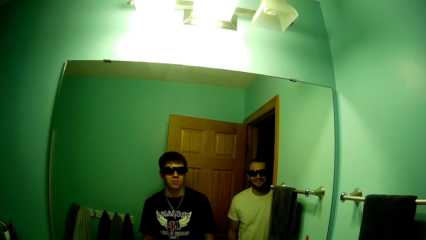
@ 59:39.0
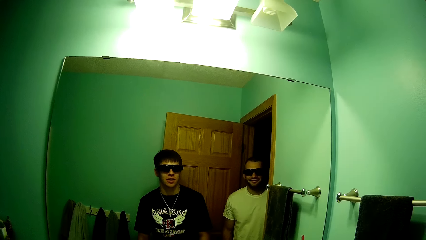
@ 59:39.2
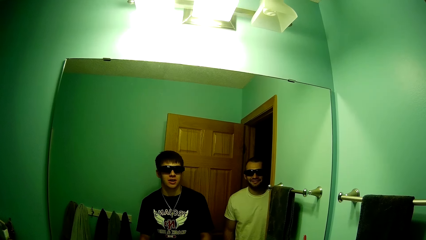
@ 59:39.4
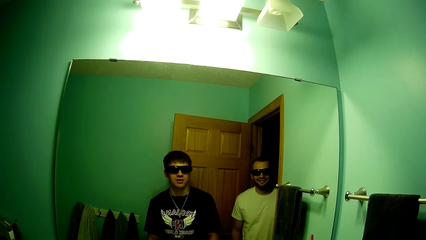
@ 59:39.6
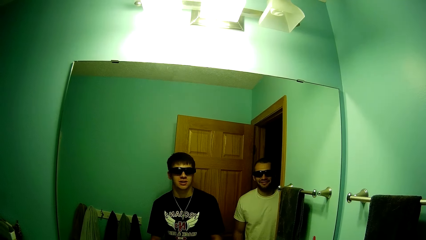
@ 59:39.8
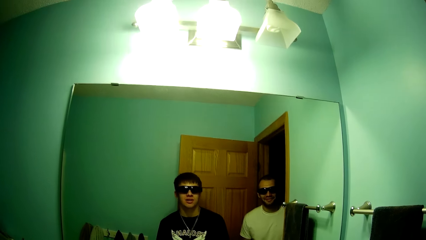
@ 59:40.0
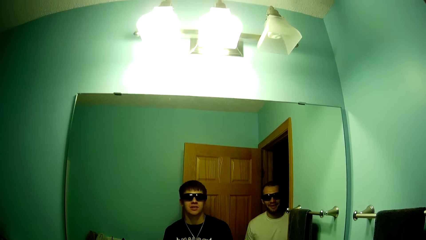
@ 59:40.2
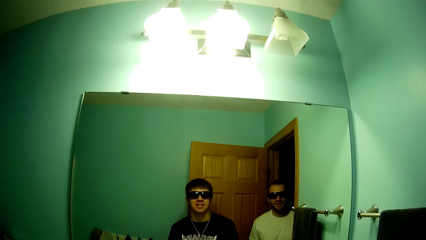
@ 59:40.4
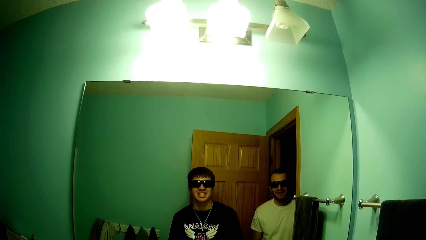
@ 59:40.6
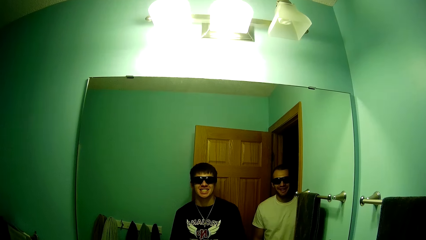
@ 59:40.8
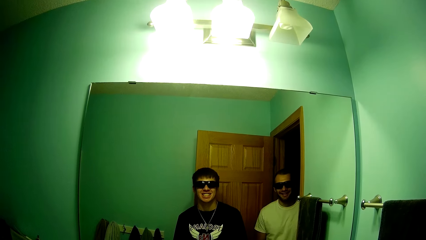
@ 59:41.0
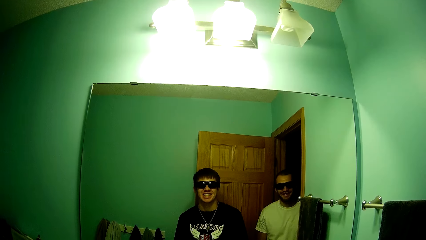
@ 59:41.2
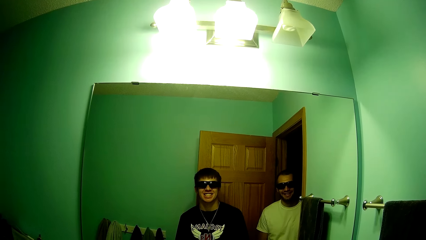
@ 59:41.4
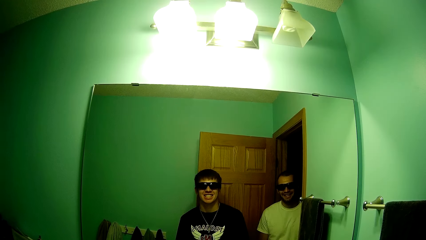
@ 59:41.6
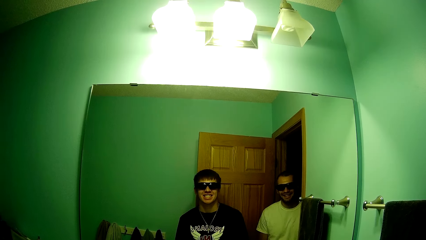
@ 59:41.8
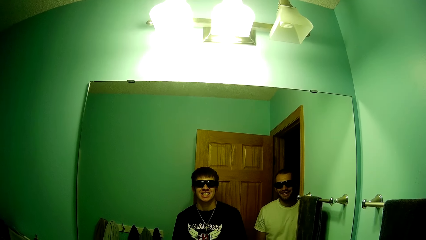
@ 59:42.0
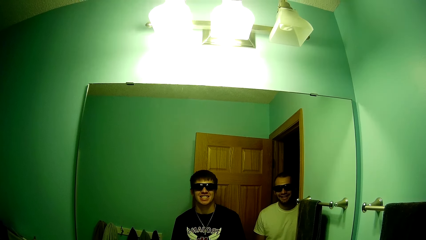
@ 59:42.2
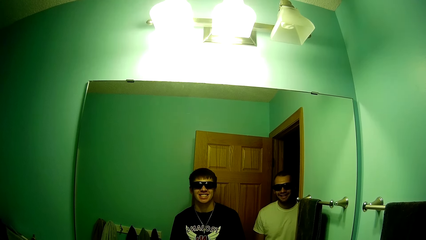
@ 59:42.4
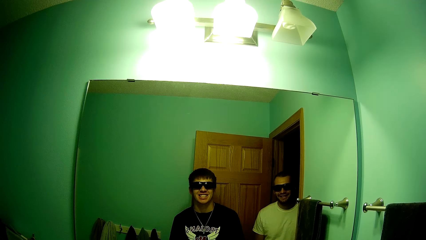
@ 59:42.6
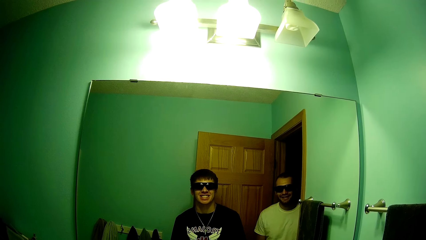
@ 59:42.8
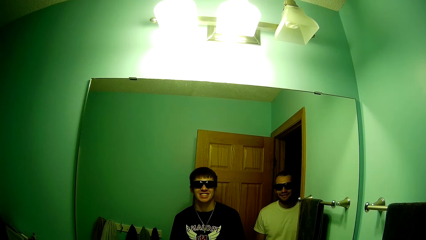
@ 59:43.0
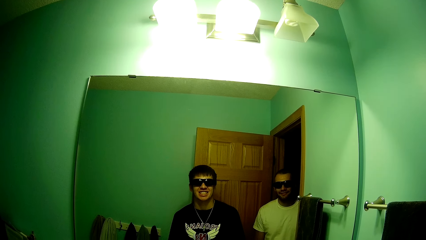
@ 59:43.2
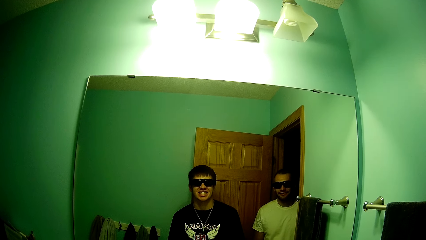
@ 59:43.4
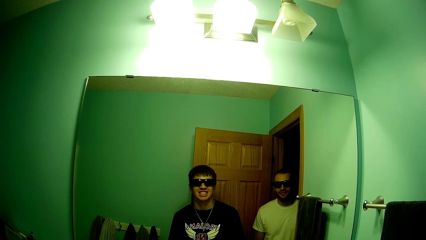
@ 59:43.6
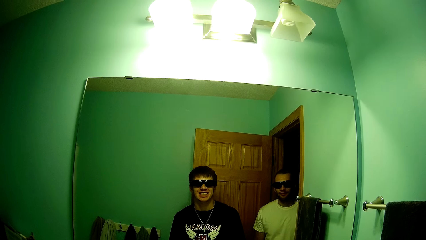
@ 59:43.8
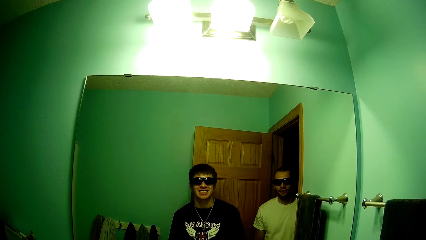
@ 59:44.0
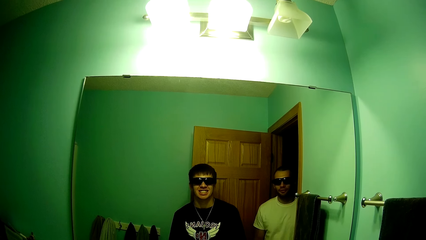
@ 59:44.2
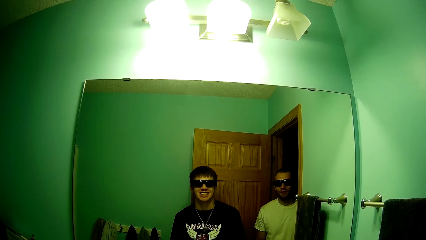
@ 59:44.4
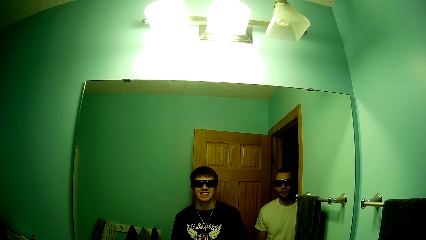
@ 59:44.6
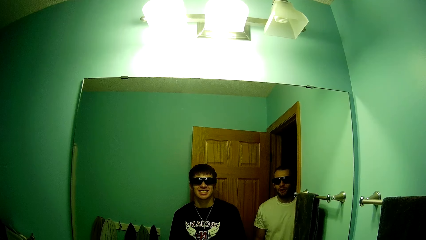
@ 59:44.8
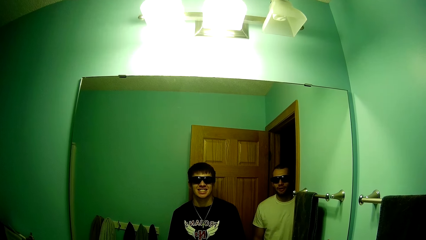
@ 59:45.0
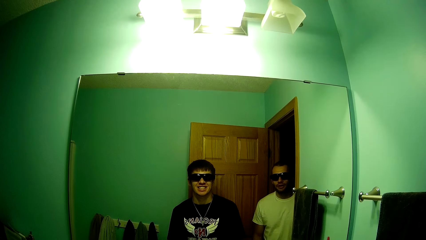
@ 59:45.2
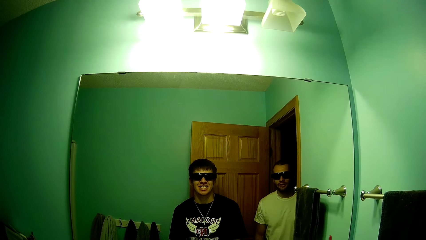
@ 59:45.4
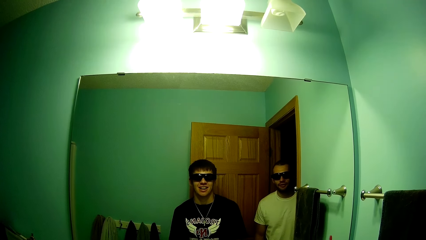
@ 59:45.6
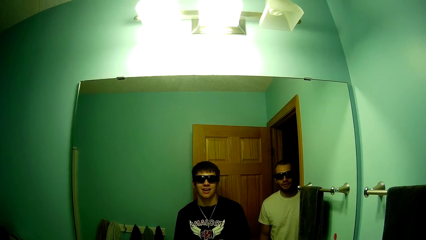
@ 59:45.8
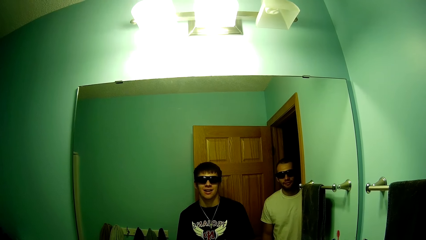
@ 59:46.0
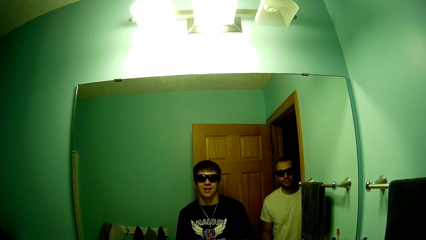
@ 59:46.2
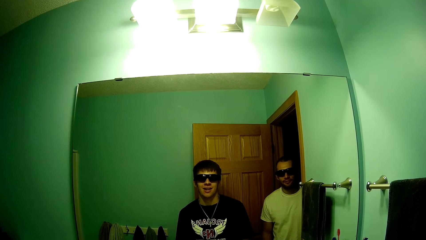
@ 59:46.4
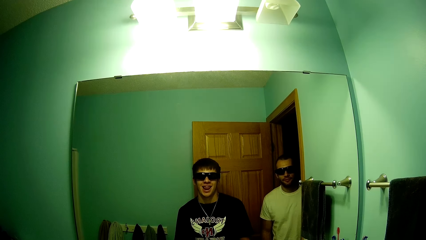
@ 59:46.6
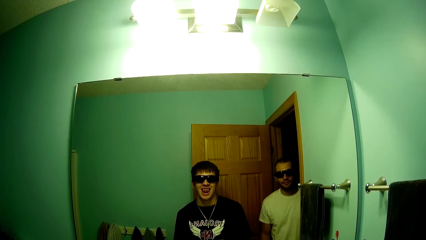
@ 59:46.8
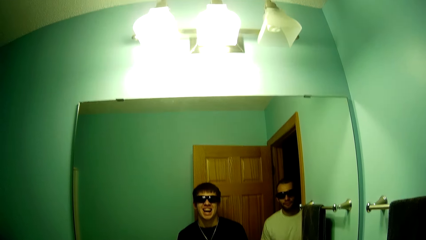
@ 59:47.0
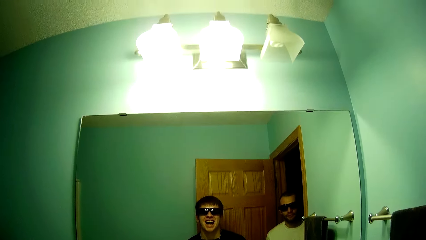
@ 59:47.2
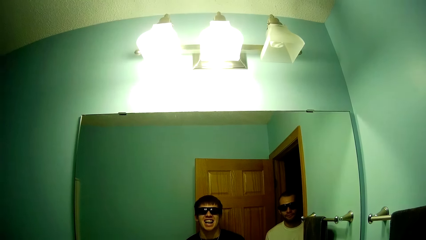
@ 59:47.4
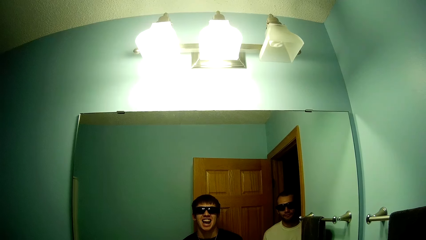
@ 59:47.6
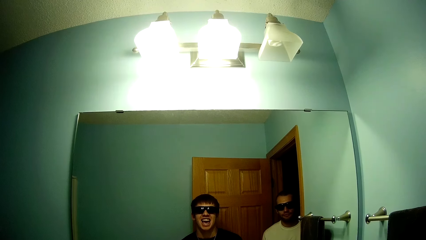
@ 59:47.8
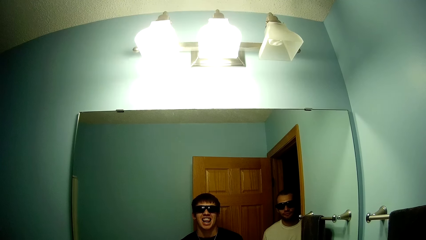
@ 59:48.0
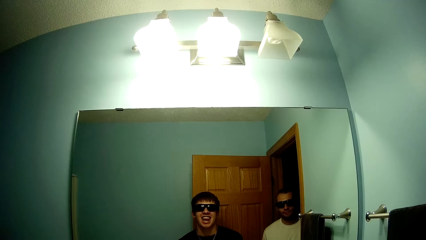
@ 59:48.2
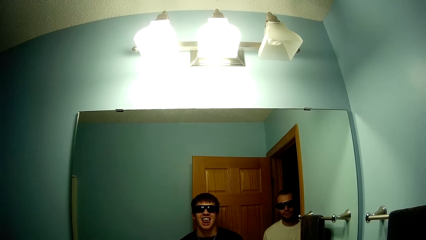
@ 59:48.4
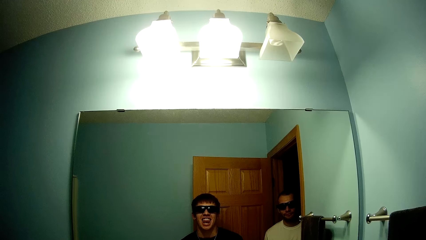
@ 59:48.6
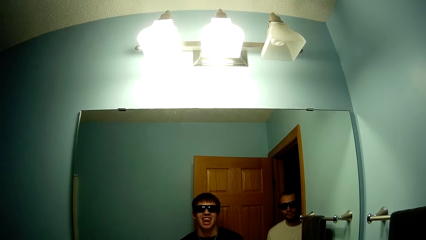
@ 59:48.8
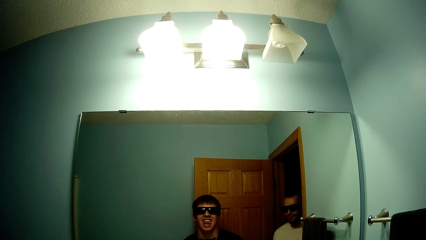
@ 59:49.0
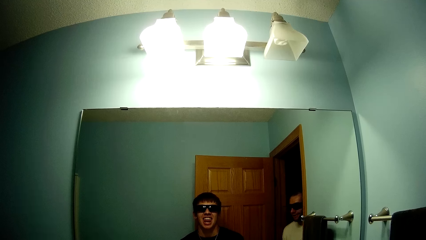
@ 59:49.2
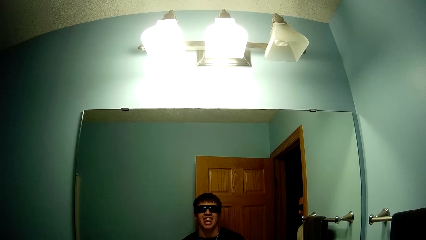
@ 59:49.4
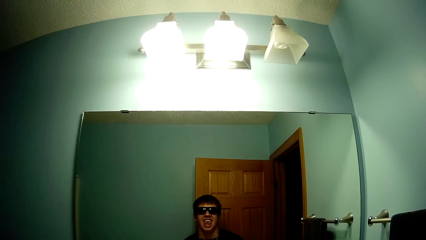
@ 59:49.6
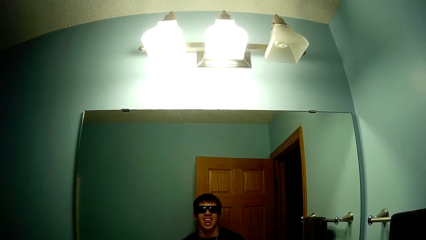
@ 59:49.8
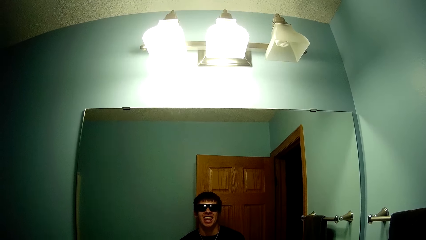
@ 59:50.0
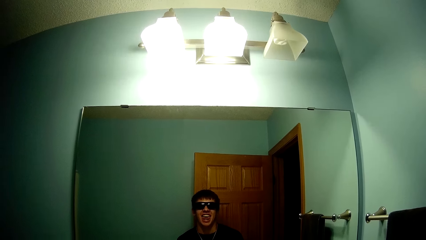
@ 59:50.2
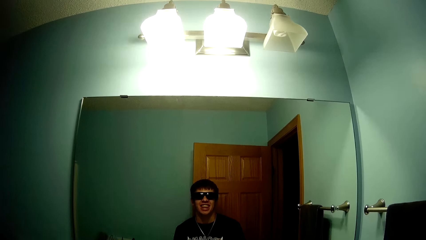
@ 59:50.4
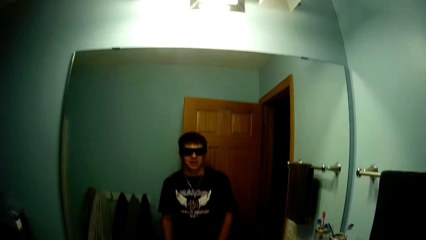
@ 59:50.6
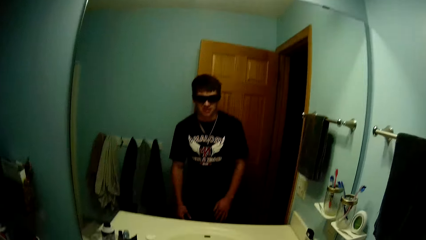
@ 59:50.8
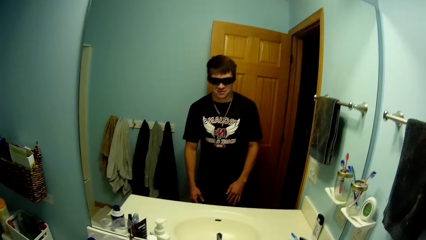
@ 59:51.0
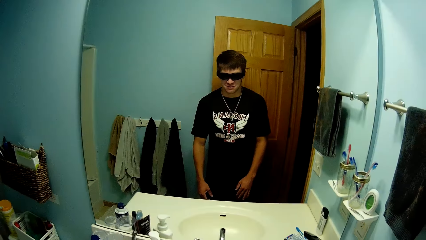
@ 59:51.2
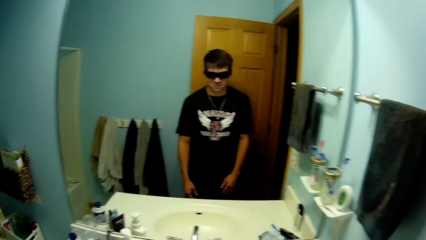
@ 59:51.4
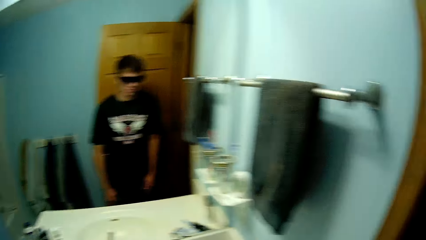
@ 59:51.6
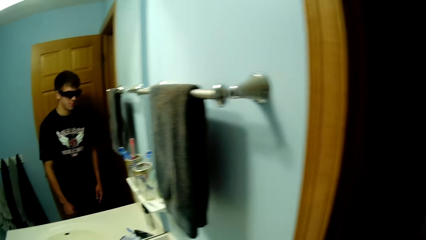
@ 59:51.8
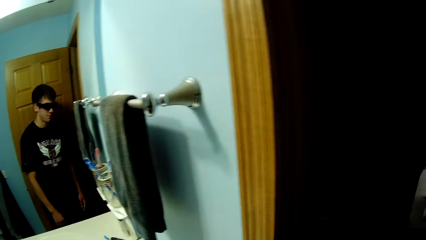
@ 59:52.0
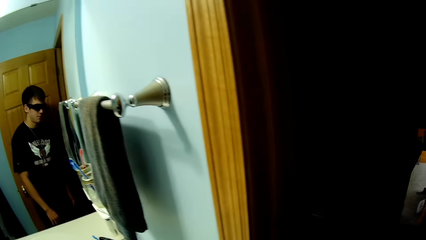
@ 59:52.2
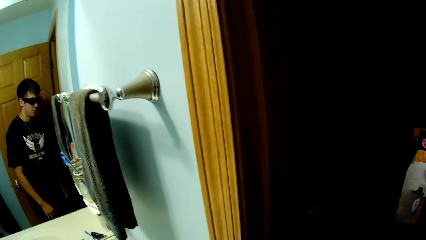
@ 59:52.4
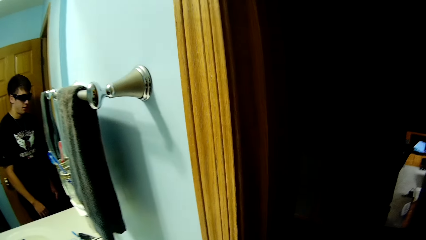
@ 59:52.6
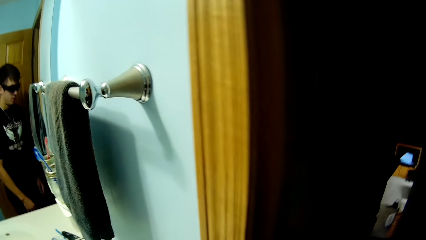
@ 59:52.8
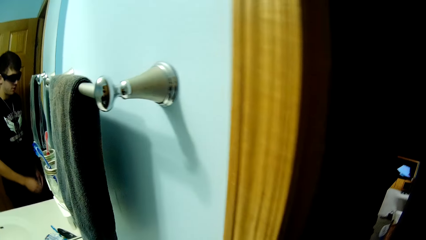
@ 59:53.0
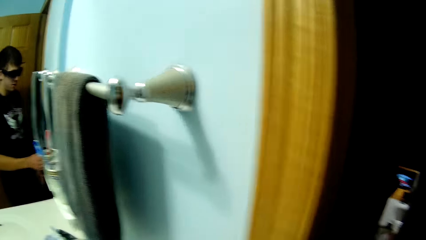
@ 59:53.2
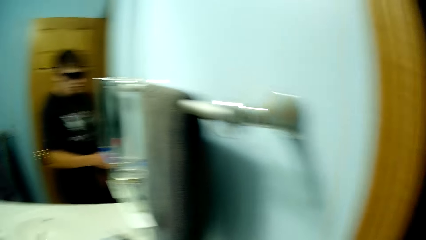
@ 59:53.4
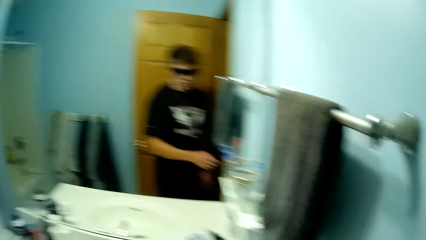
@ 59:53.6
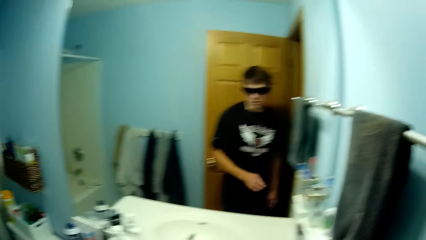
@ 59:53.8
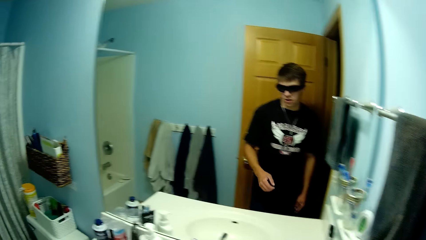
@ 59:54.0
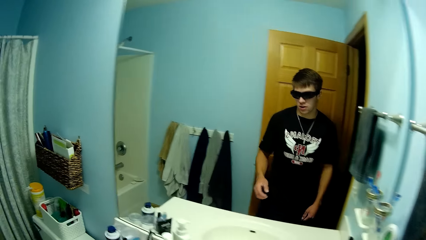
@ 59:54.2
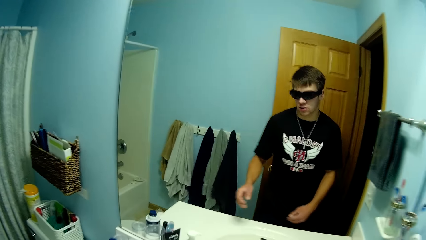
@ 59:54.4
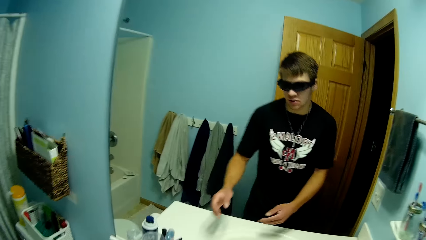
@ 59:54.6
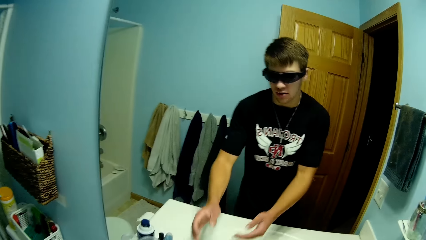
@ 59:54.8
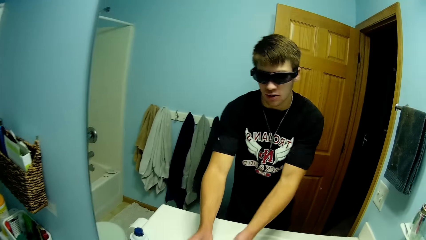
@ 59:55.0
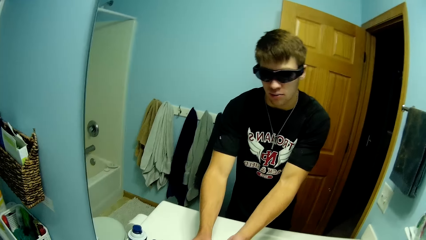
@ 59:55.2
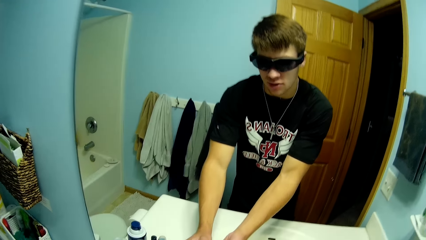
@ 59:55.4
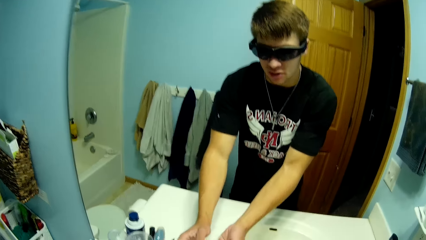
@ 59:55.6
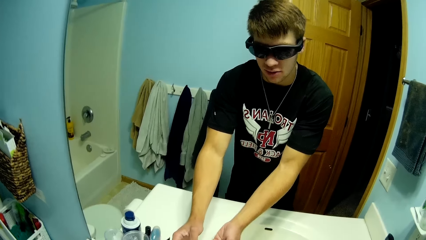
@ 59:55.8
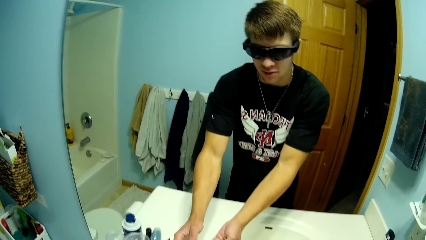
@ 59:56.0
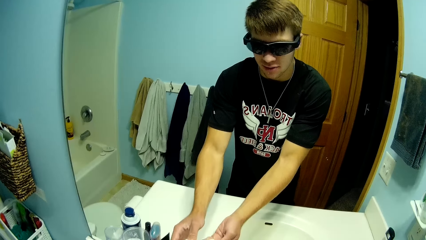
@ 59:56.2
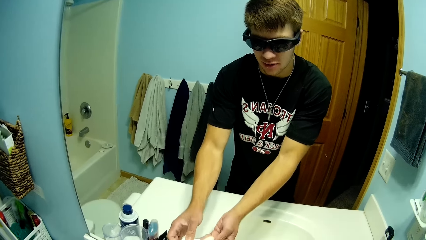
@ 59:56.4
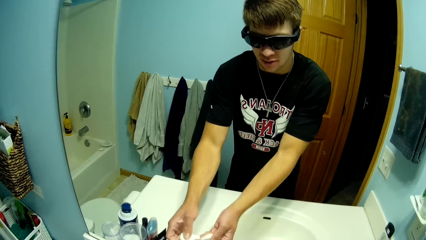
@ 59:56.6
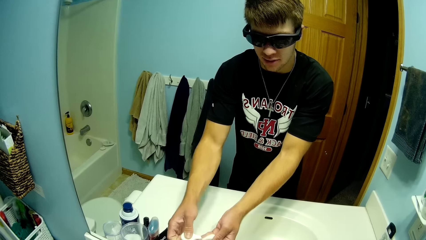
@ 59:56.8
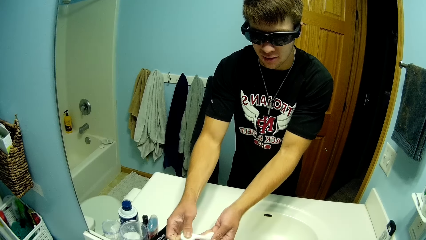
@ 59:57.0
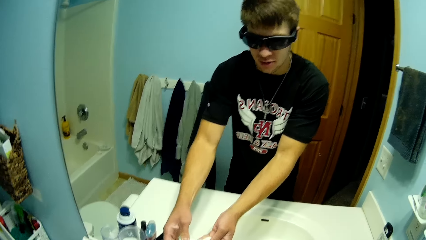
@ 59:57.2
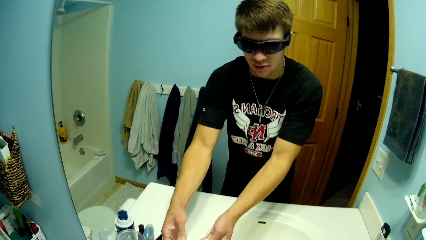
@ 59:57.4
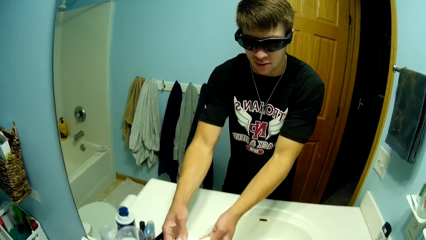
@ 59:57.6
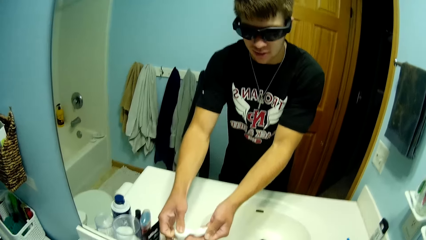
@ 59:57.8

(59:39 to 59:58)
The camera wearer talks to a person. He shows teeth. The person talks to the camera wearer. The camera wearer shows smiles. He shows a tongue. The person walks around. The camera wearer shows the tongue. He looks down. He turns. He looks around. He moves a hand. He moves his hands. He stretches out his hands.
